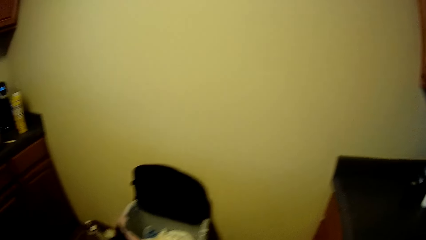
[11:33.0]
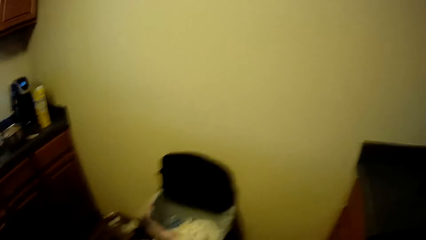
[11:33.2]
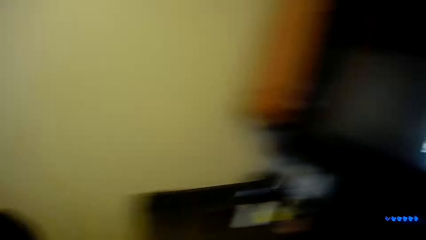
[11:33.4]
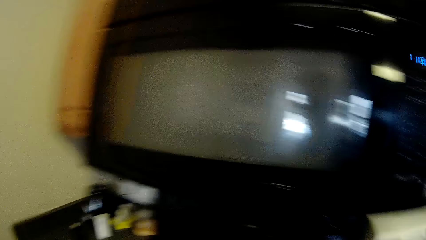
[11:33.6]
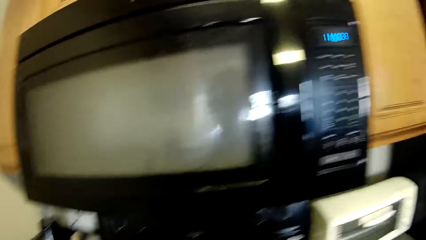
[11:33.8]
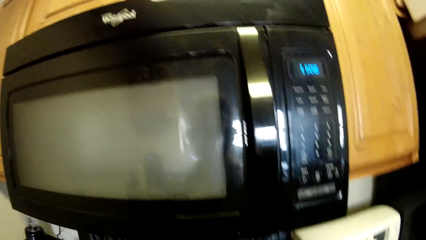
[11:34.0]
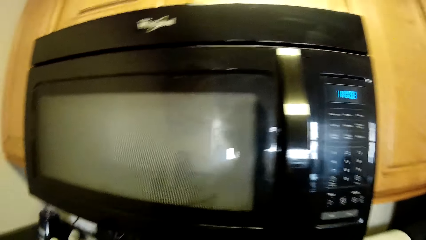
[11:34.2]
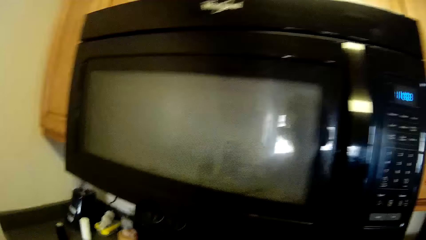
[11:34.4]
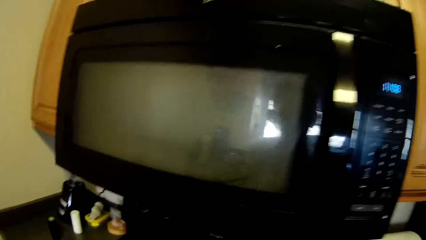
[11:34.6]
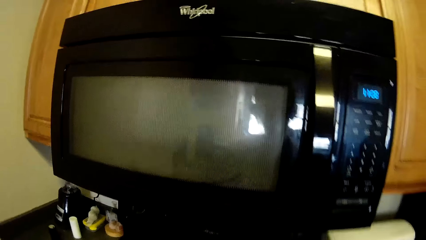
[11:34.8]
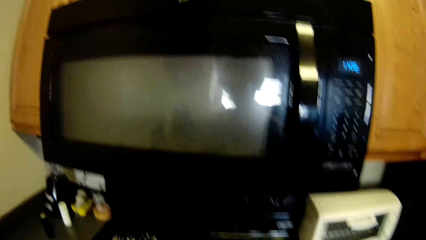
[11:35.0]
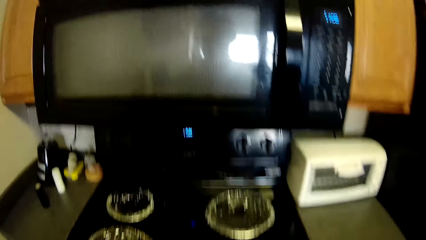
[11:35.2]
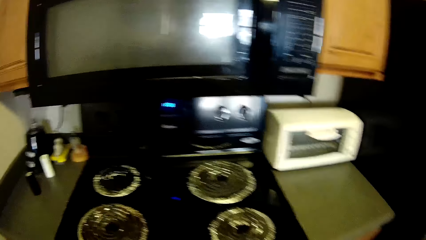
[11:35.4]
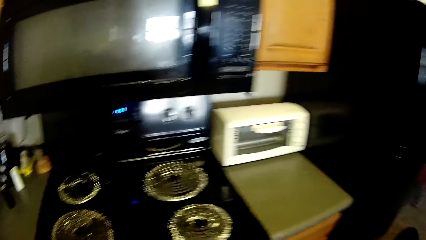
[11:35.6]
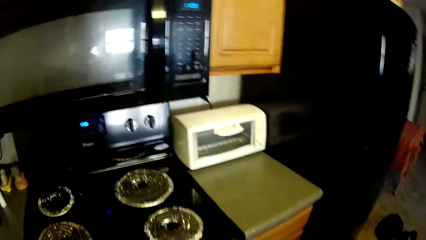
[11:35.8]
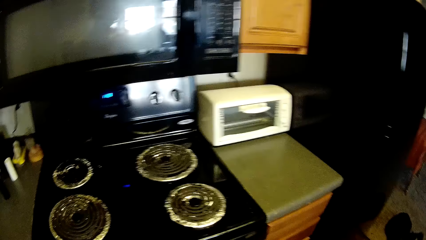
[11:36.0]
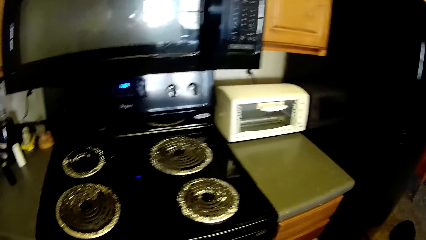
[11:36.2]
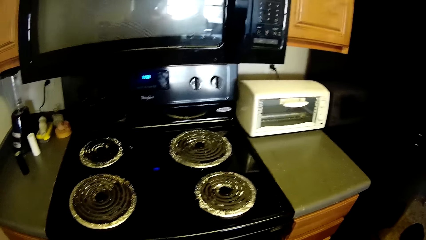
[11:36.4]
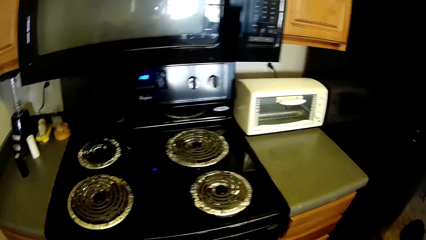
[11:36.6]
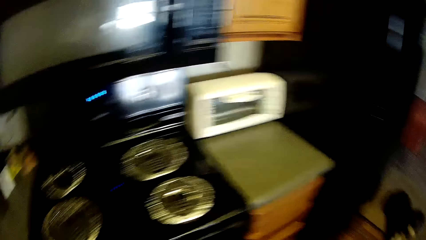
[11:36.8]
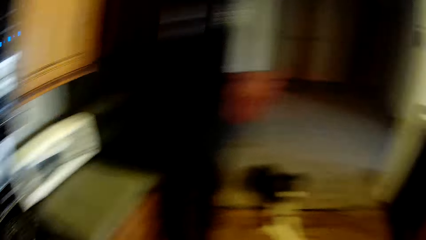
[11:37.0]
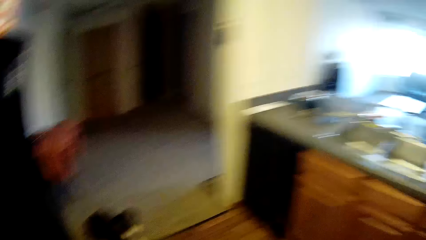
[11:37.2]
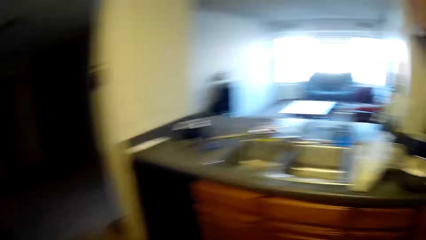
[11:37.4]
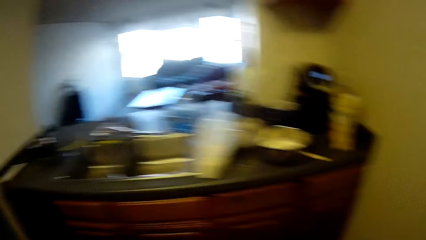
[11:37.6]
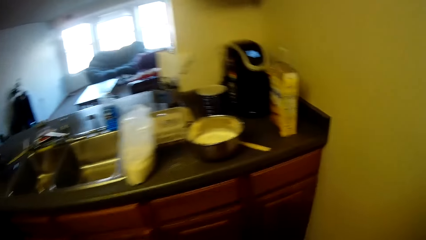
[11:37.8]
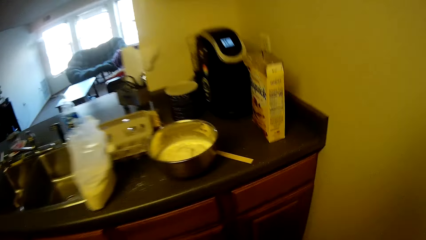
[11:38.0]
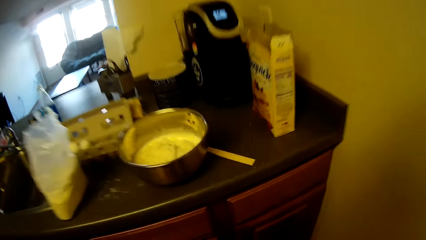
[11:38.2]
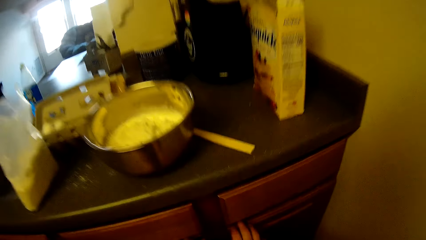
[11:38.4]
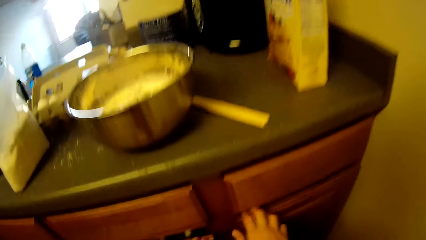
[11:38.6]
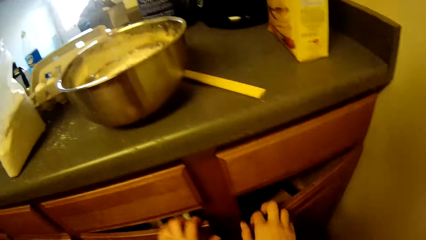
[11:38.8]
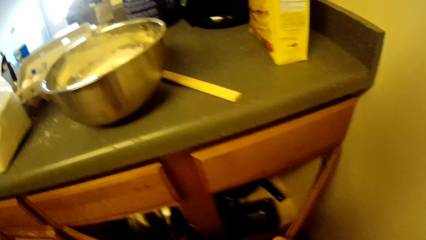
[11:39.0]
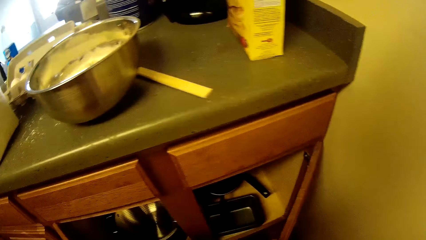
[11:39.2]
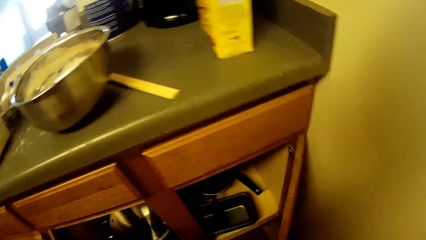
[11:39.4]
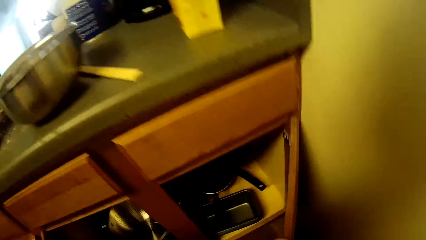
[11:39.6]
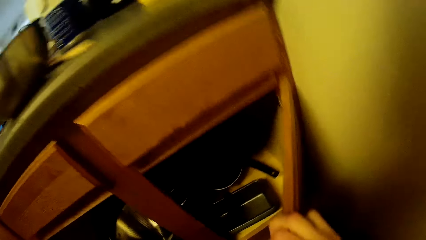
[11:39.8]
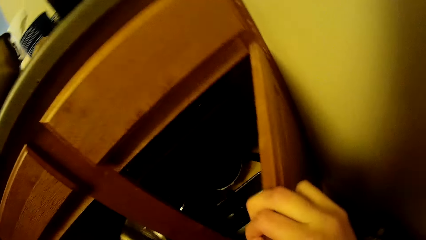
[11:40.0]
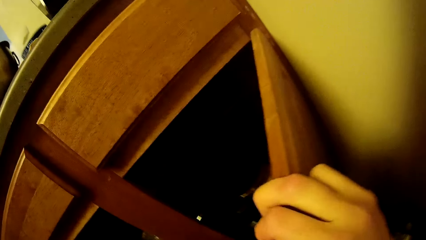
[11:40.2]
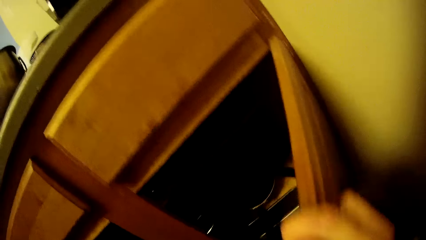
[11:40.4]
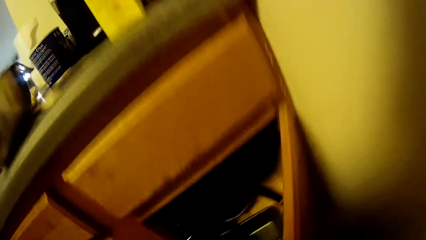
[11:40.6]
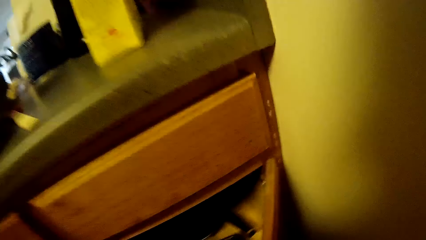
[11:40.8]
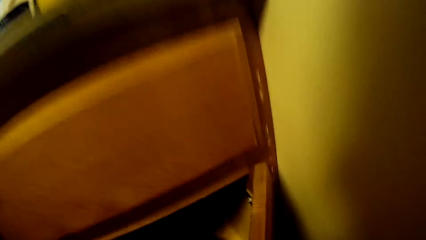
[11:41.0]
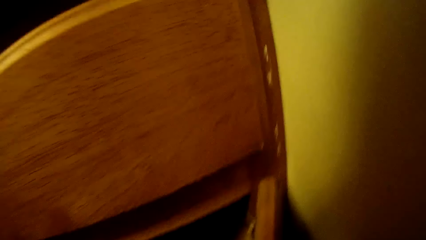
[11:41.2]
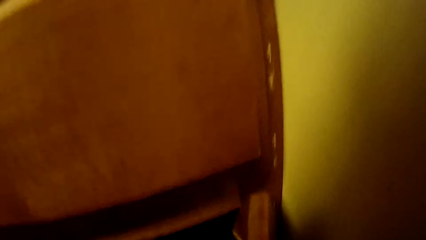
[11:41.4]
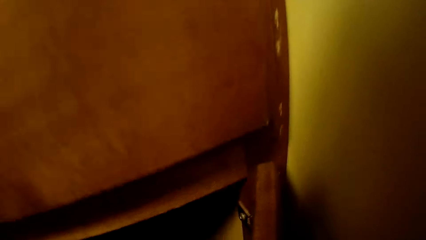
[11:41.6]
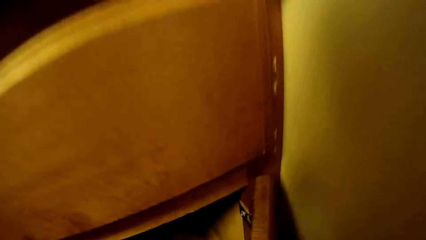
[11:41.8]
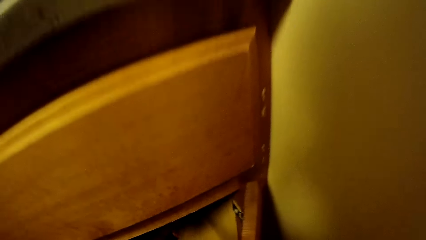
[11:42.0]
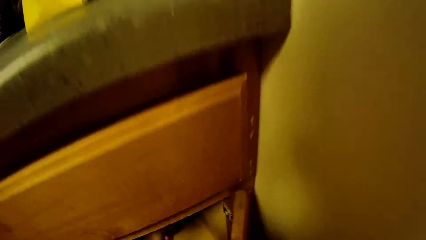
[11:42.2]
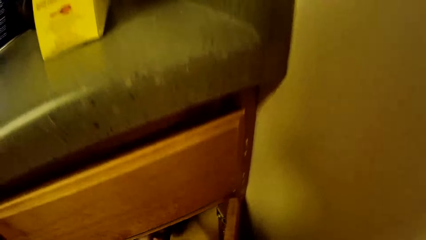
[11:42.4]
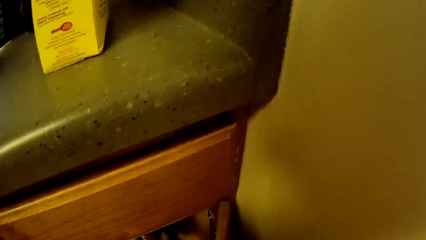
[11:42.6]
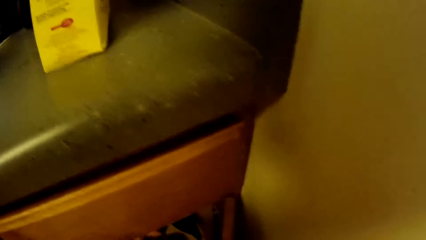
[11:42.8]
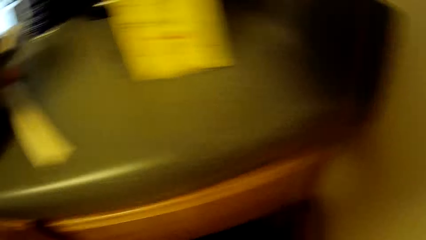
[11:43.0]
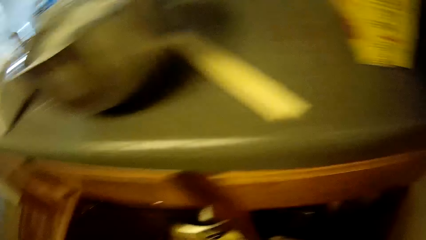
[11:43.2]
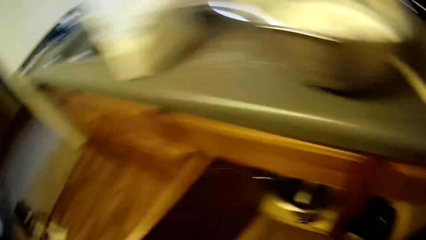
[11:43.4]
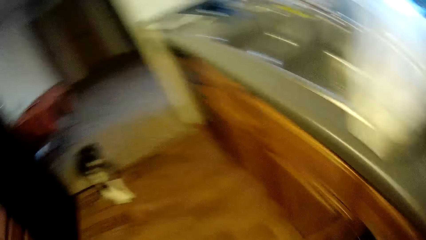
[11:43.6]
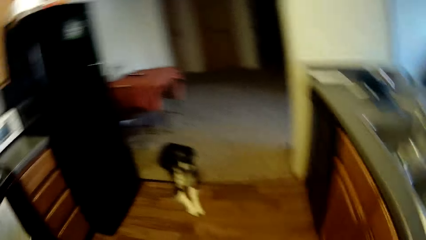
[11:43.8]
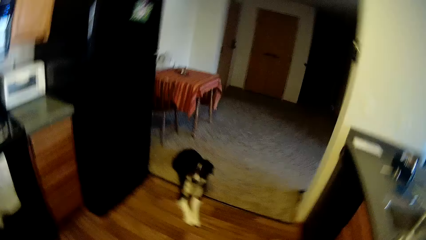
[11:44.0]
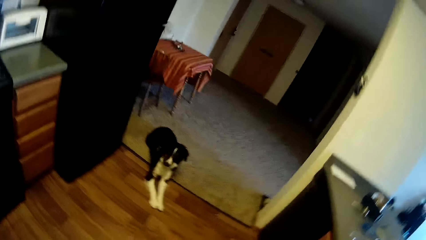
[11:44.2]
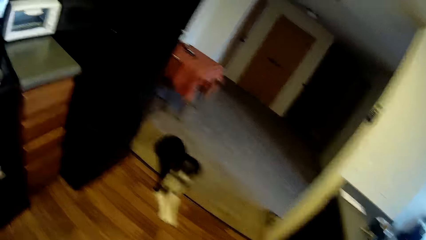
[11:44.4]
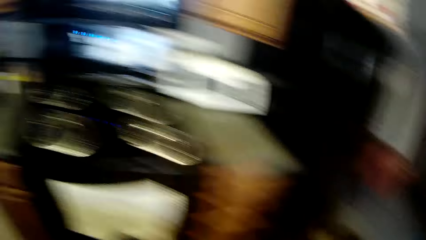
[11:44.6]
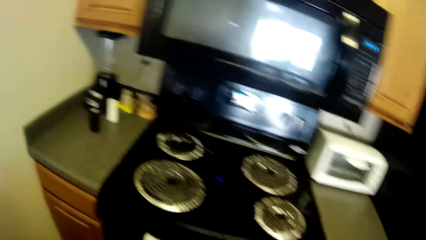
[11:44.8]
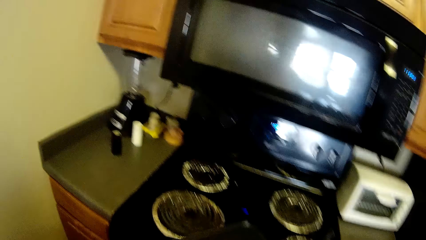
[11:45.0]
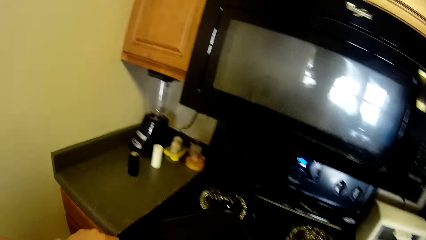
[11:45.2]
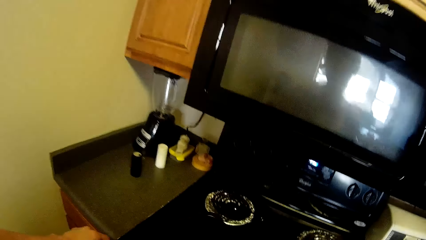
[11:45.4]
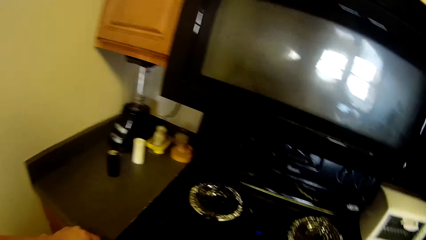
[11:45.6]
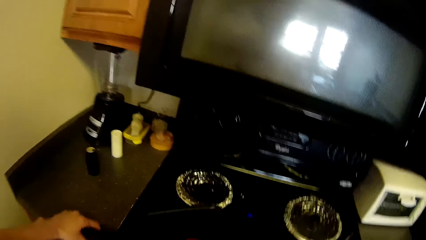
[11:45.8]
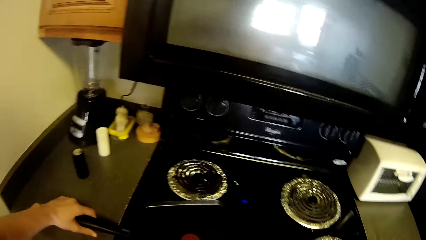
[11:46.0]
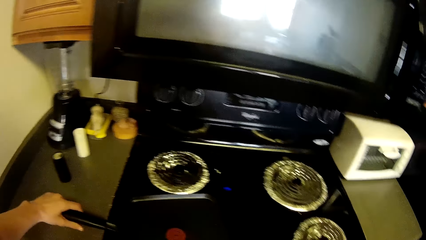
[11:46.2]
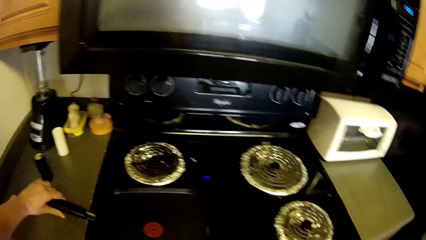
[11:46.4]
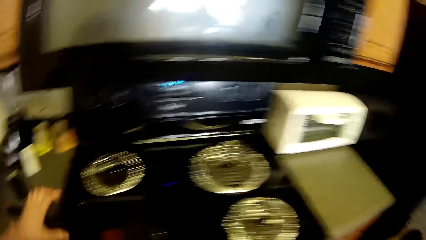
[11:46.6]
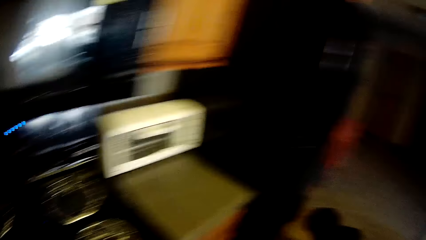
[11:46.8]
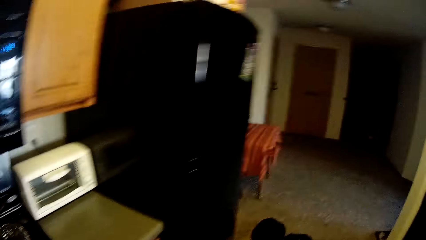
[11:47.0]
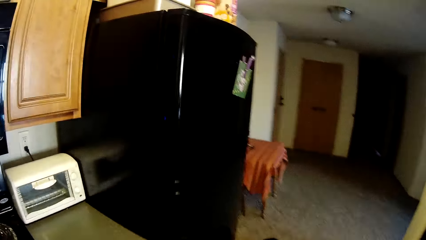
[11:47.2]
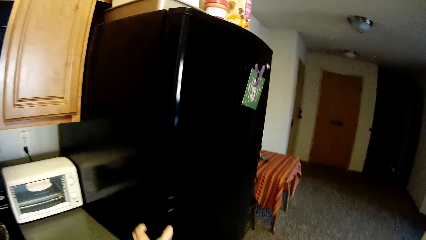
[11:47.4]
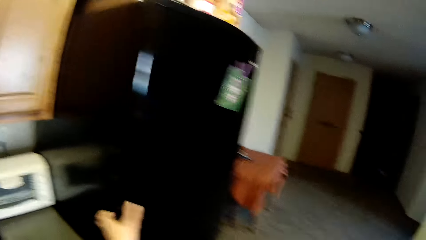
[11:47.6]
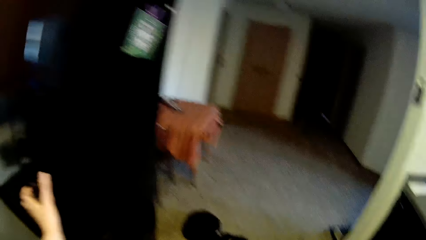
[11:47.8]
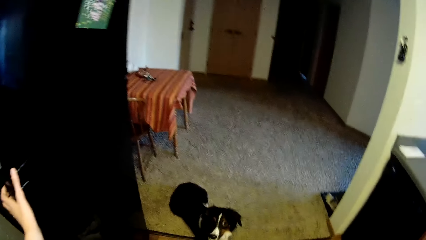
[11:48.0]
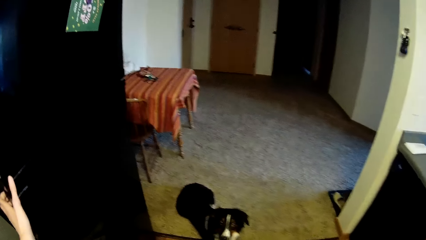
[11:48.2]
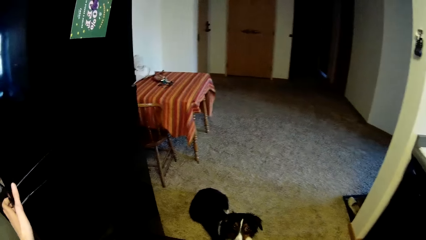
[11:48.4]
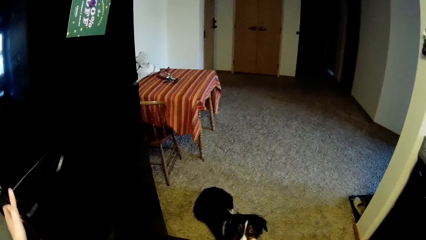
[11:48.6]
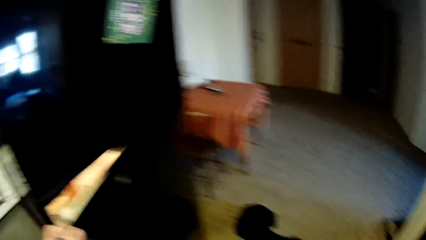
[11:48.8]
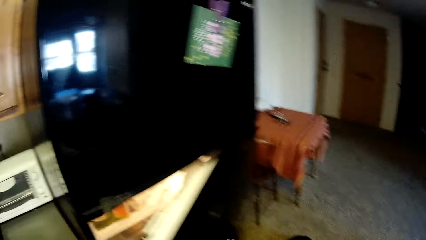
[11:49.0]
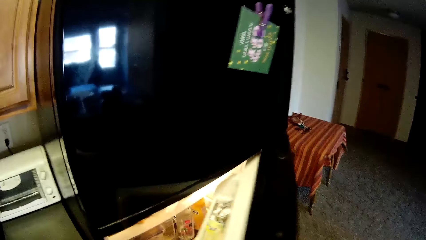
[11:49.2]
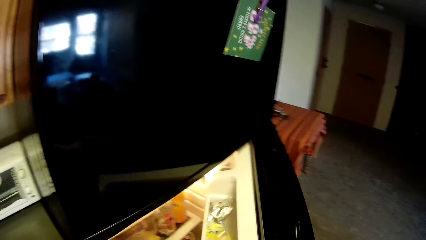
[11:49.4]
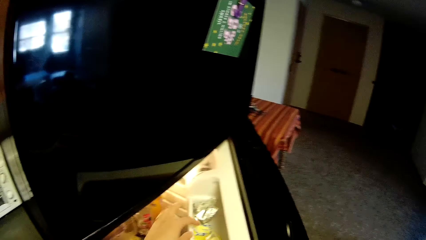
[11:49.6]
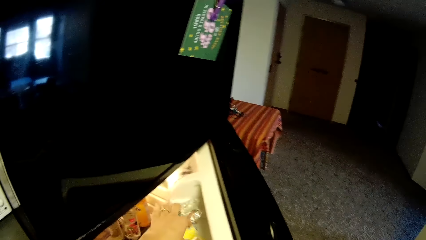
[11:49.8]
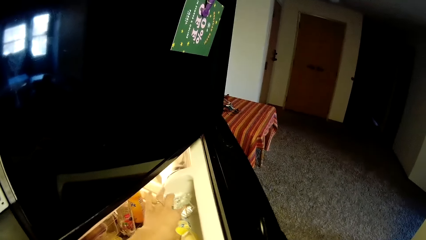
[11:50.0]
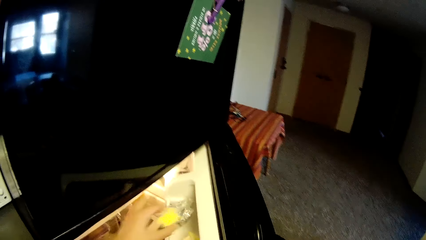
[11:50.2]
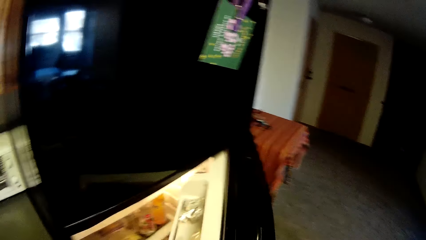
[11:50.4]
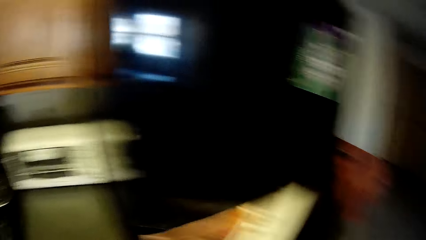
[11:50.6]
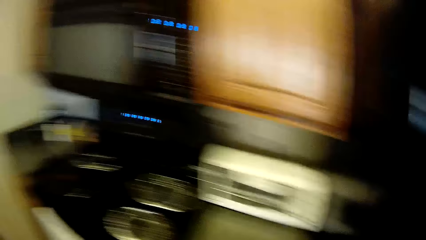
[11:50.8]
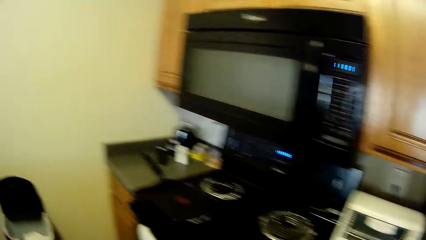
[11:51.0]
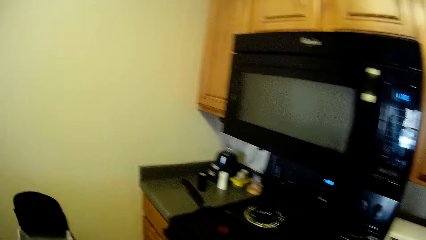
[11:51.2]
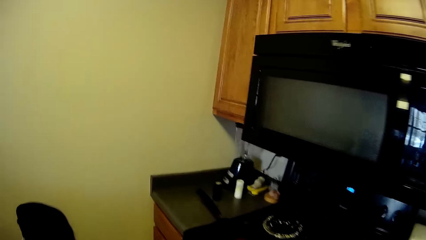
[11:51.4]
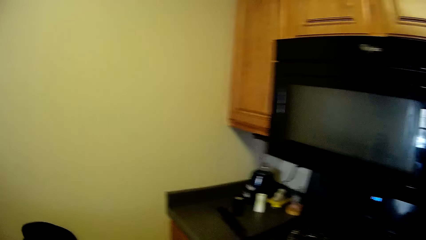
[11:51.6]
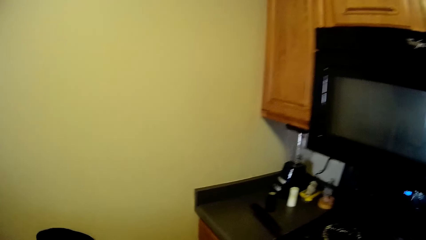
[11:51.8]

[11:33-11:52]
The camera wearer walks back to the slab. They open the cabinet underneath the slab. They pick up a crepe pan from the cabinet underneath the slab. They turn to the gas cooker. They place the crepe pan on the gas cooker. They walk towards a fridge. They open the fridge. They pick up a cheese from the fridge.
